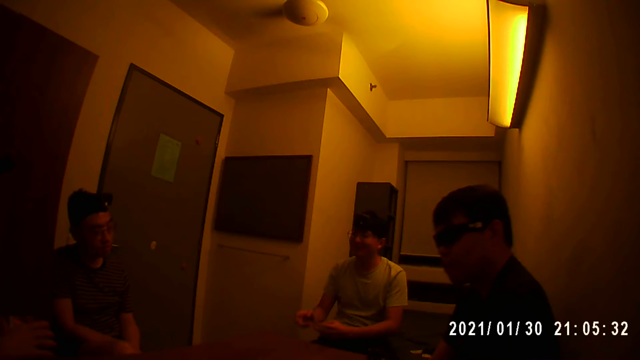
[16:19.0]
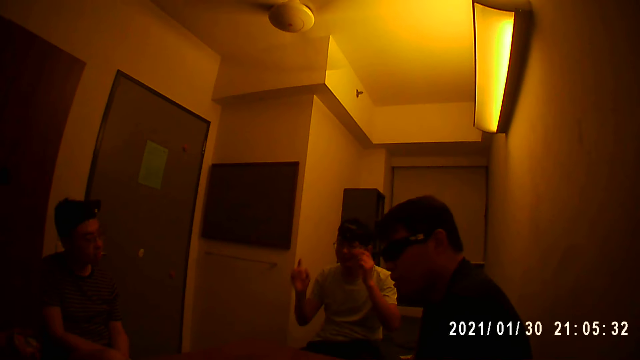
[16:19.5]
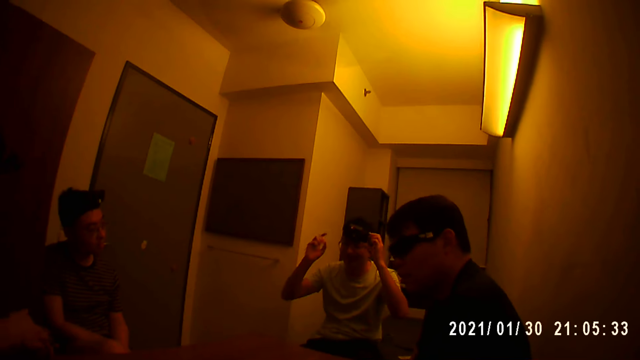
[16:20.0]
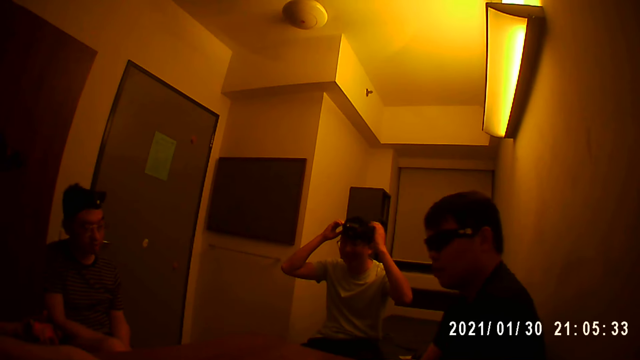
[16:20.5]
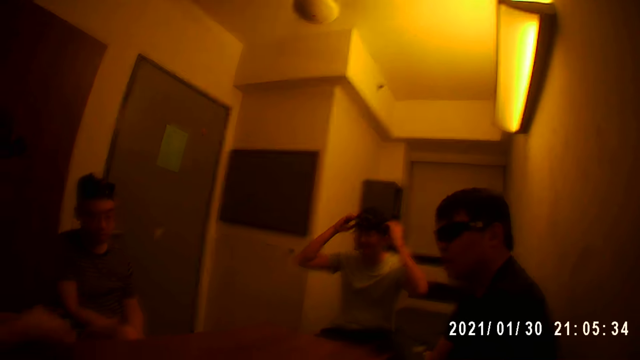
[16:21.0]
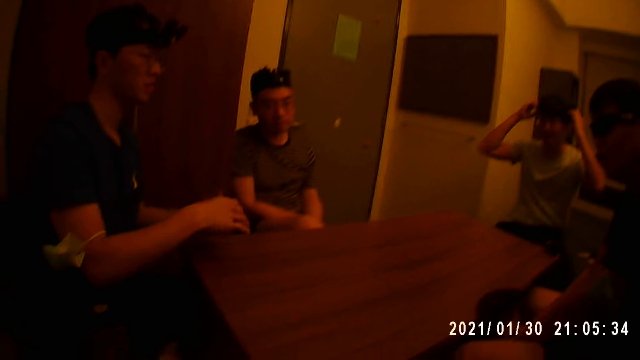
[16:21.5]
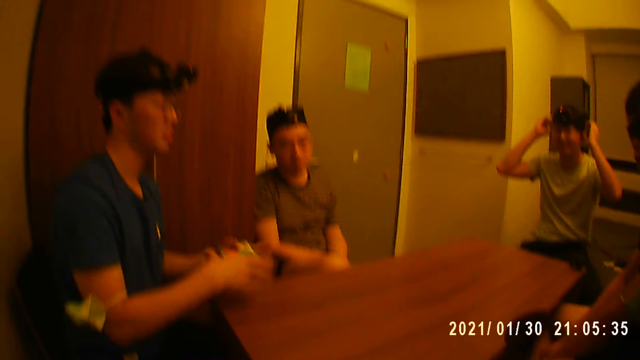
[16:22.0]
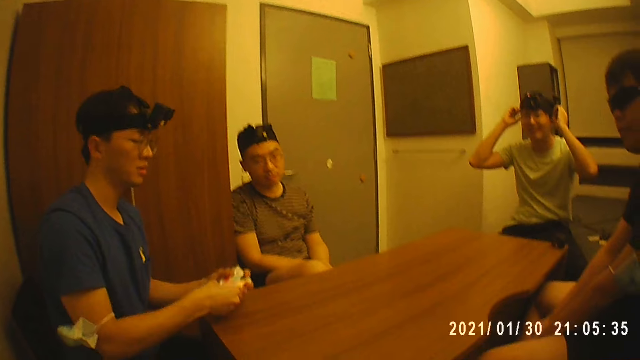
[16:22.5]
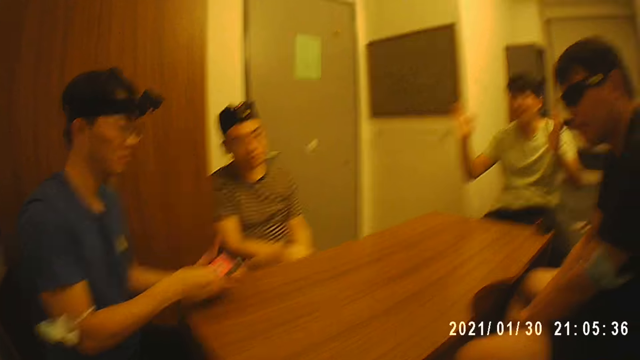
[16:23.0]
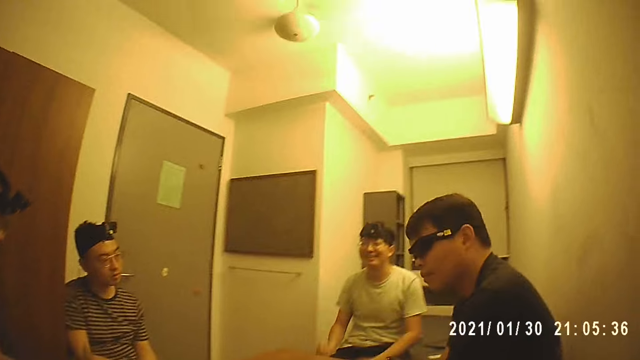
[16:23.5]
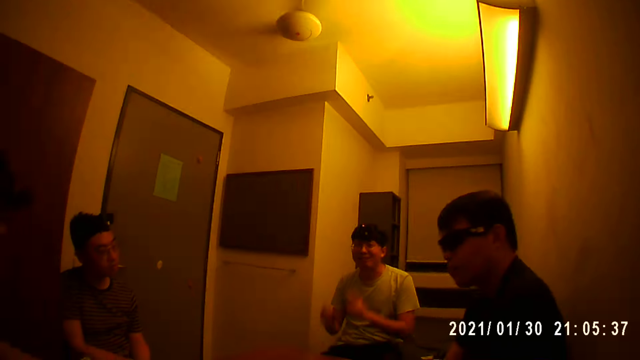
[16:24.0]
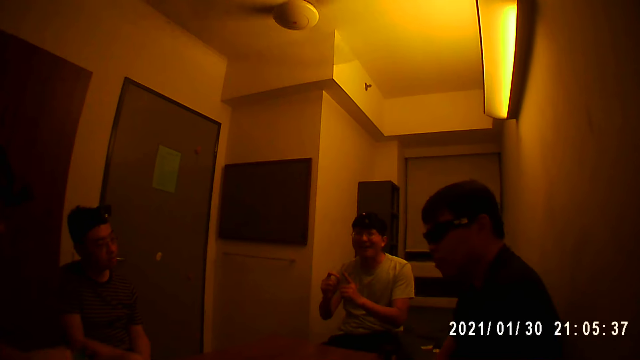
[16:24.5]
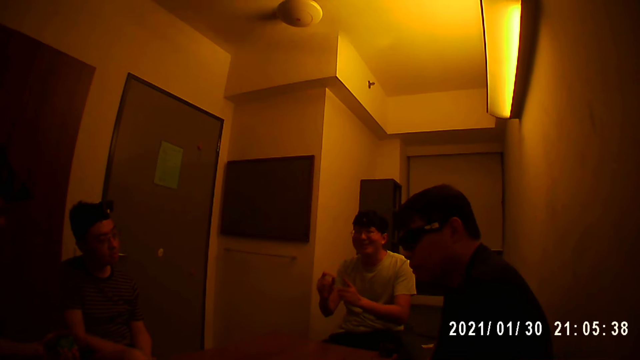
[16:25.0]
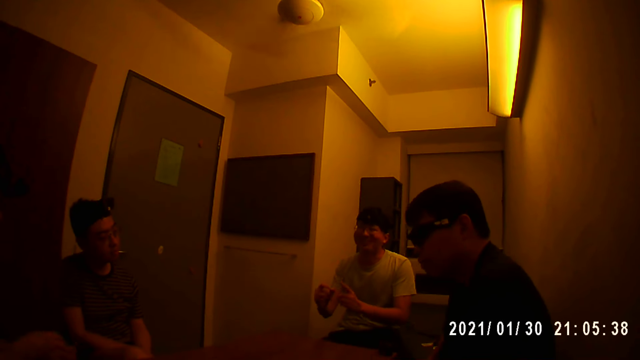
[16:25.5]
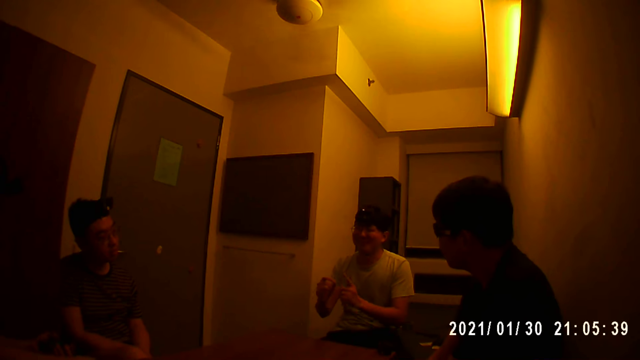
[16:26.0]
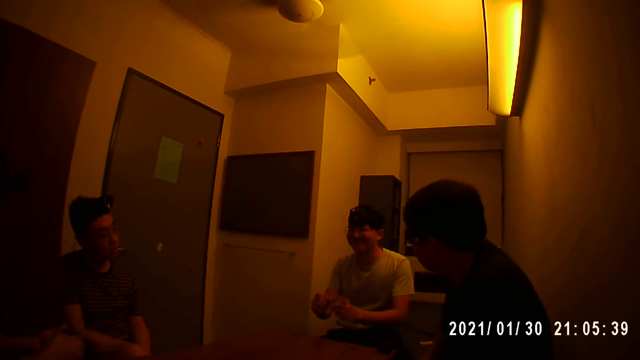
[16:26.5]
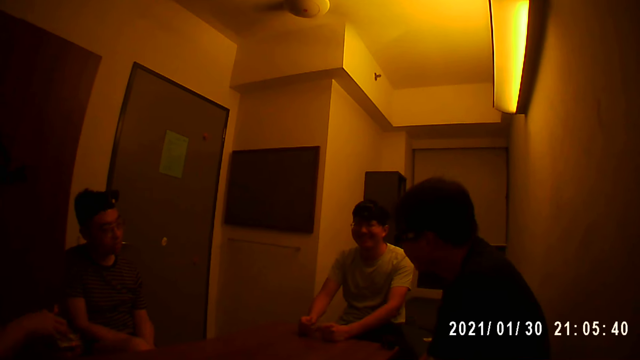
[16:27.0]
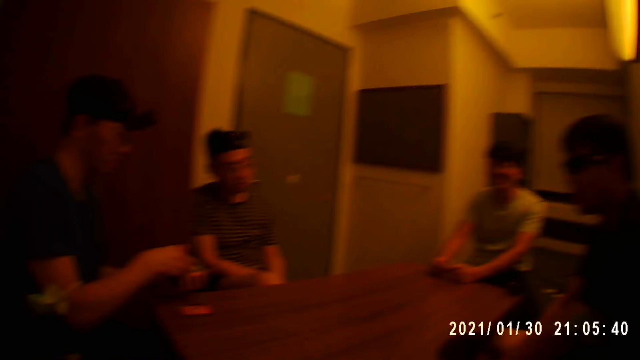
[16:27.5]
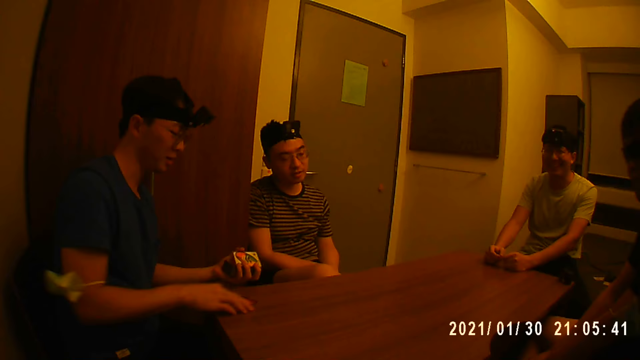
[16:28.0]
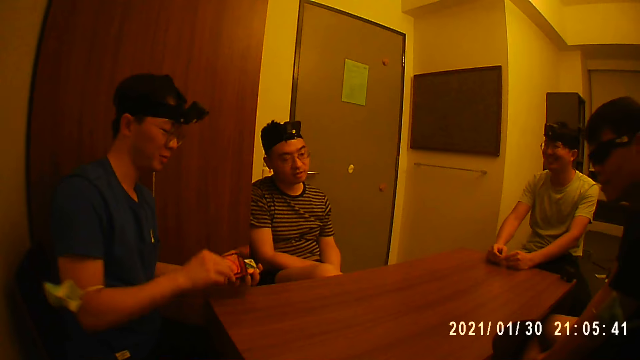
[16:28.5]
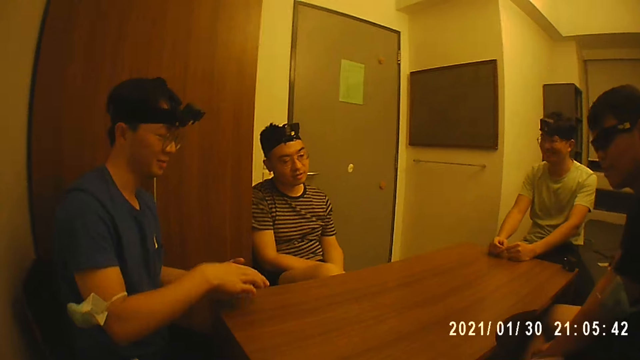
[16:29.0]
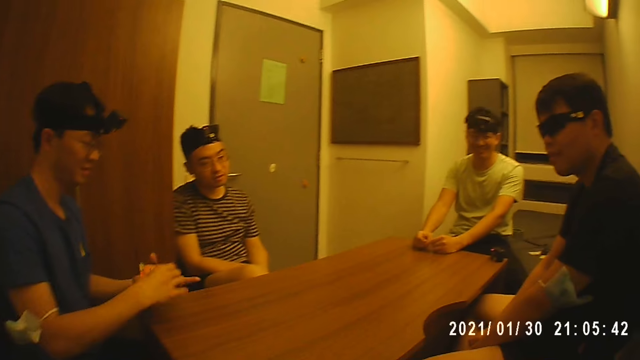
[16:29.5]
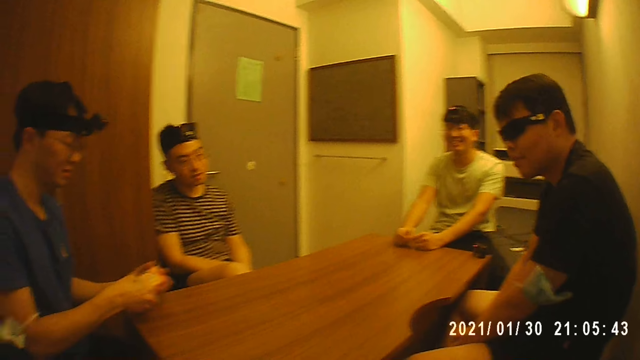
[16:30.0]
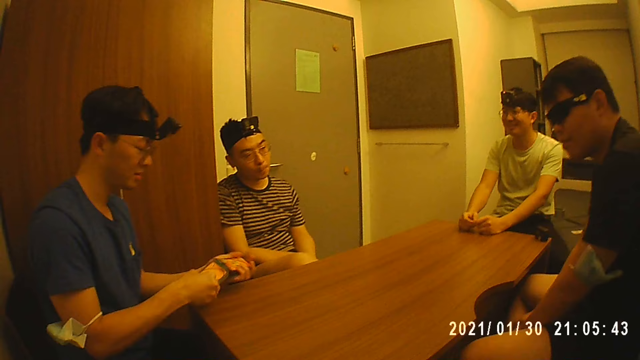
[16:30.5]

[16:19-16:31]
A person shuffles the cards. Another person makes a gesture. The first person shuffles the cards.

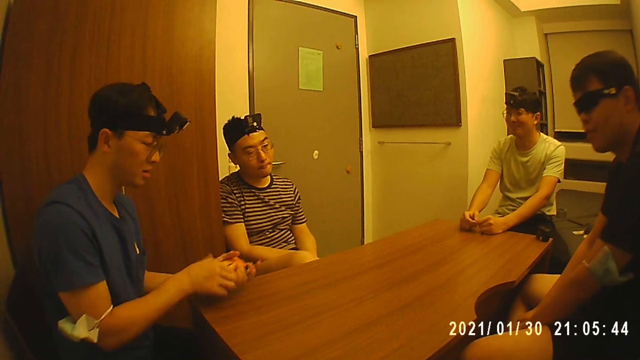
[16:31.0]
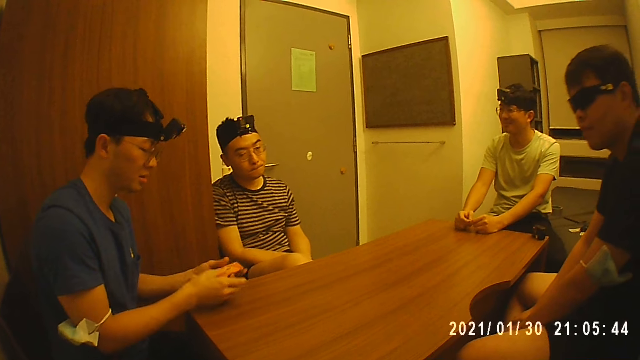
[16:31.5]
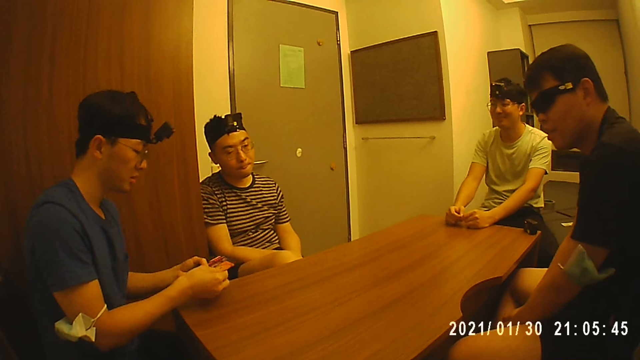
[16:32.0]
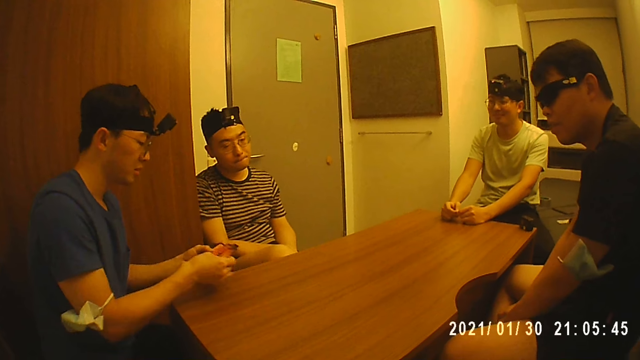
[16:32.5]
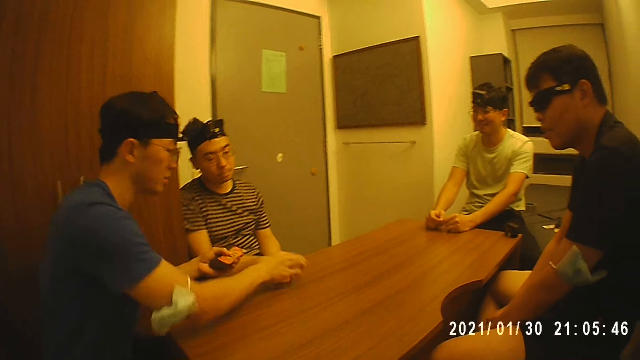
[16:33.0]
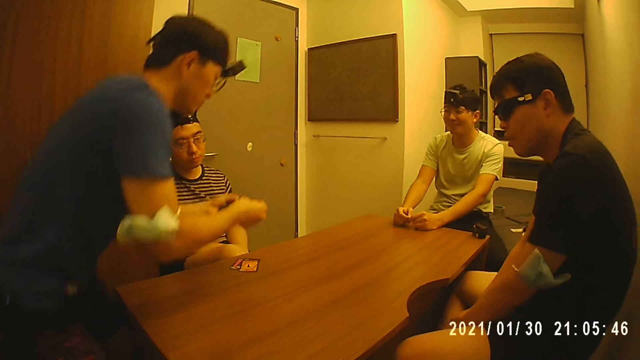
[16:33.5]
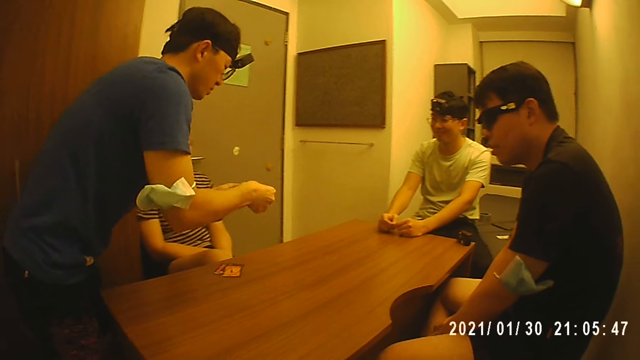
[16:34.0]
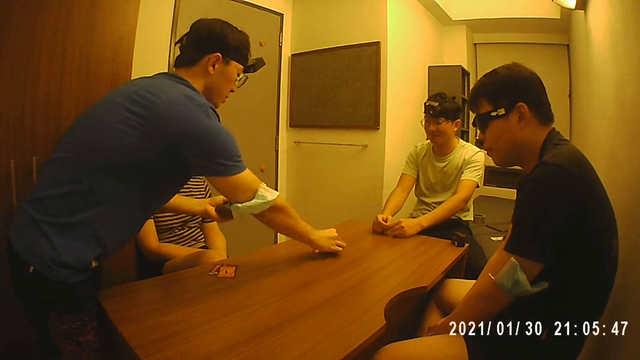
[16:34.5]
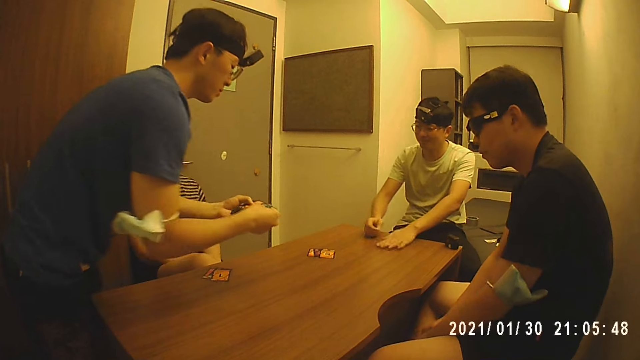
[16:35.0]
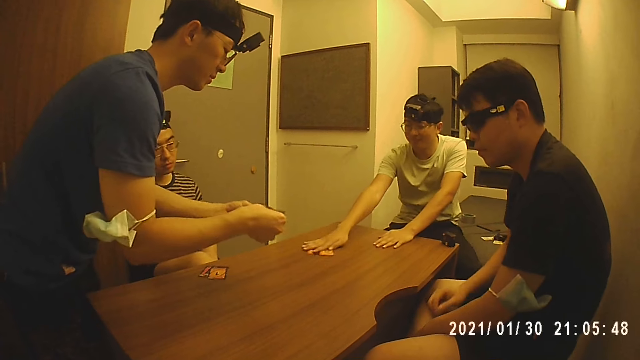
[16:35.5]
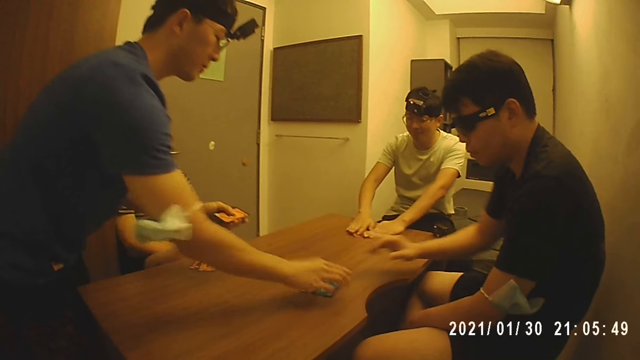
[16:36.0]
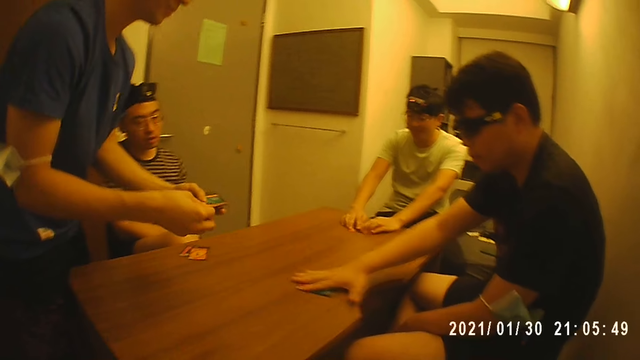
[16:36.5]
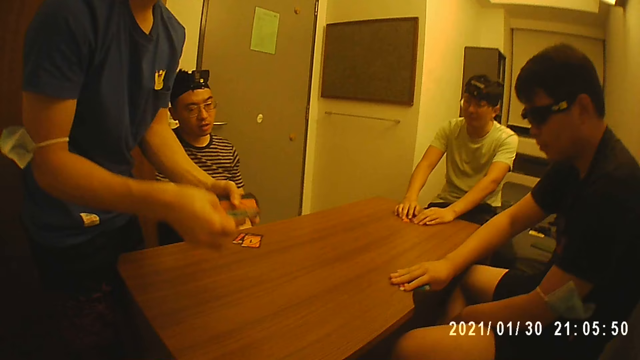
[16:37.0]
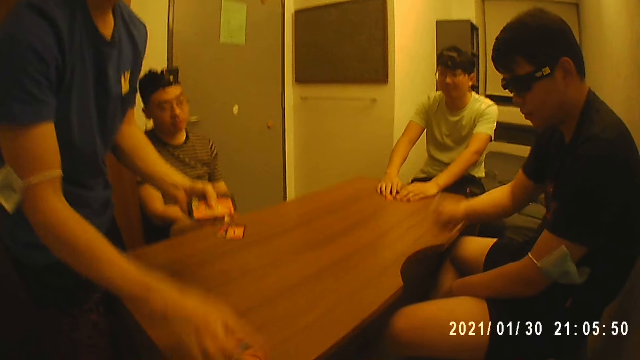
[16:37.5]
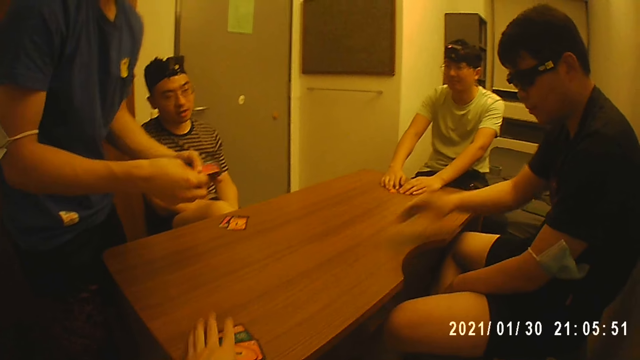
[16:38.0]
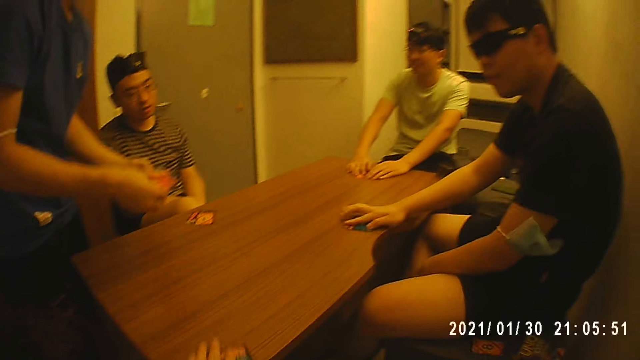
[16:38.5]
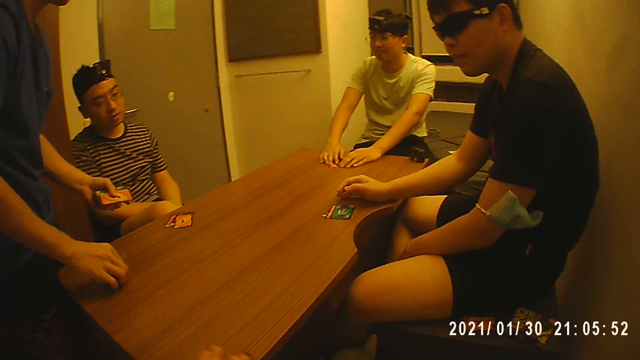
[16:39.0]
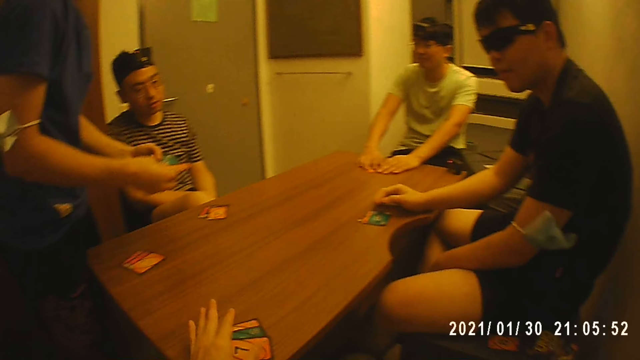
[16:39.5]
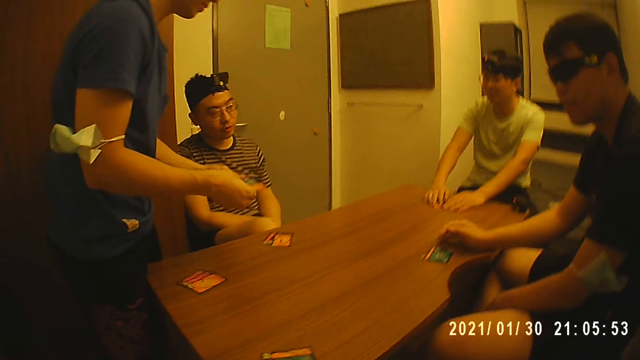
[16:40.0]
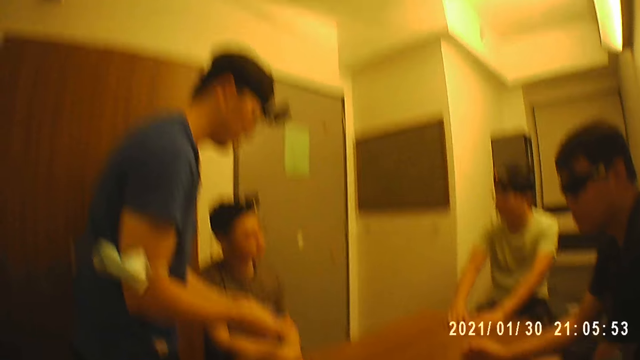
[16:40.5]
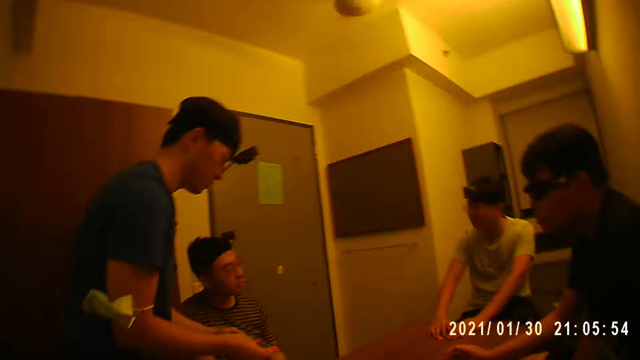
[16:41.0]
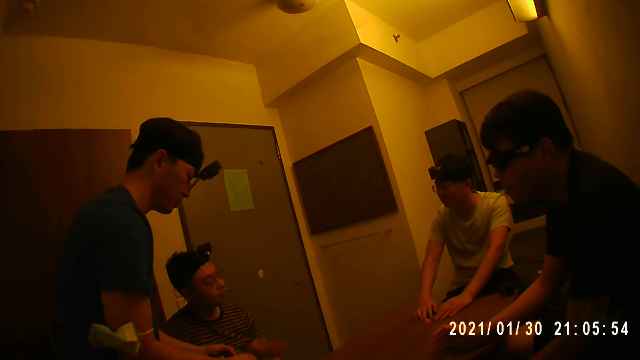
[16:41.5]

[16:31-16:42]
A man shares the cards among other players. The man places the cards on the table. The man places the cards on the table again. A person picks the cards. The man places the cards on the table. Another person picks the cards. The man places the cards on the table. The camera wearer picks the cards. The man places the cards on the table.
